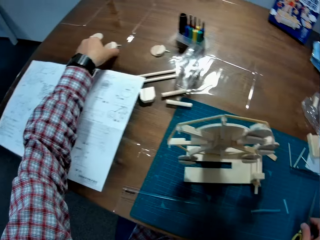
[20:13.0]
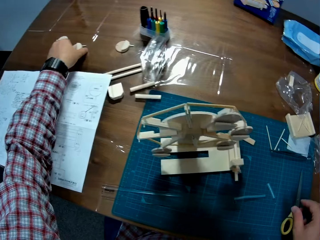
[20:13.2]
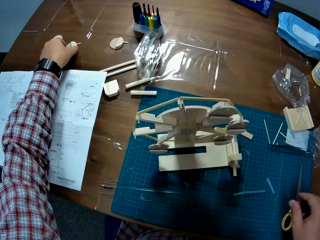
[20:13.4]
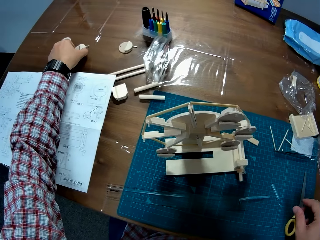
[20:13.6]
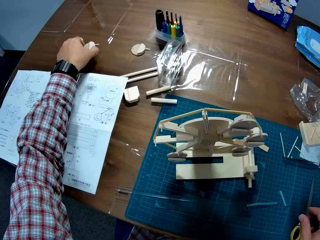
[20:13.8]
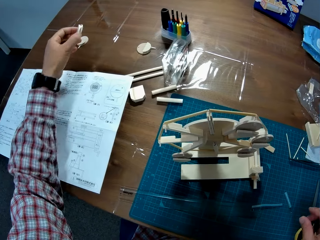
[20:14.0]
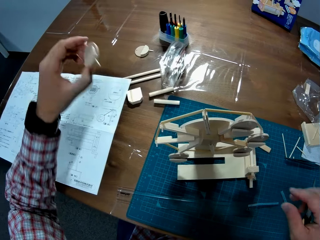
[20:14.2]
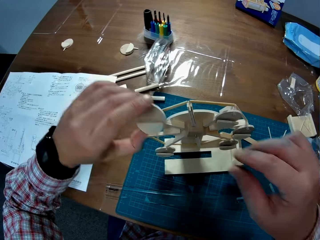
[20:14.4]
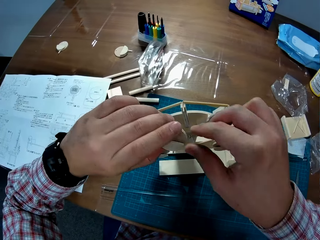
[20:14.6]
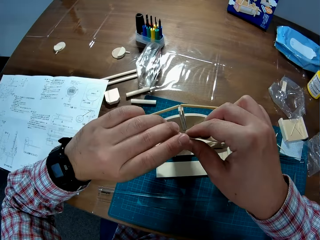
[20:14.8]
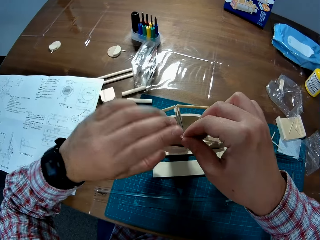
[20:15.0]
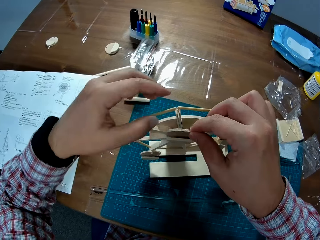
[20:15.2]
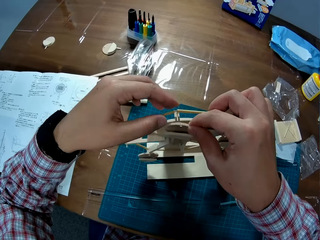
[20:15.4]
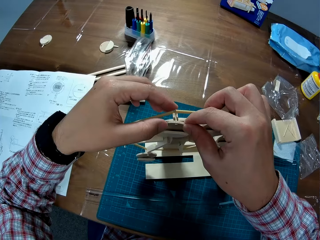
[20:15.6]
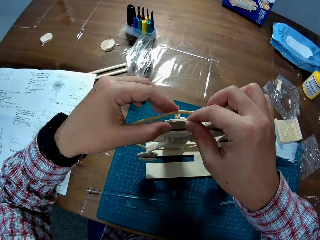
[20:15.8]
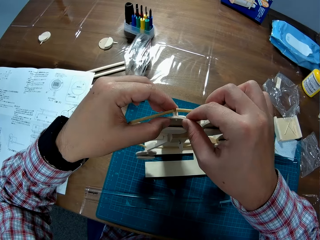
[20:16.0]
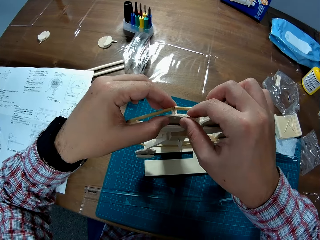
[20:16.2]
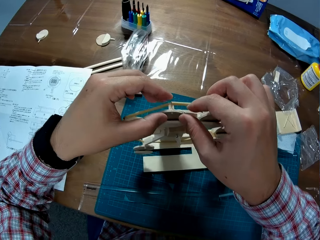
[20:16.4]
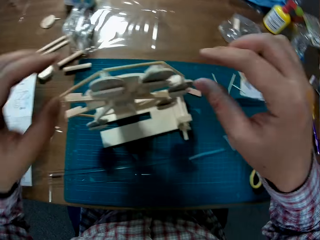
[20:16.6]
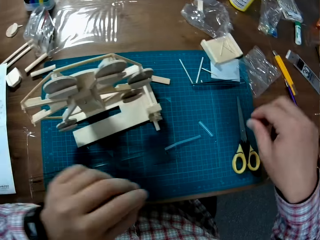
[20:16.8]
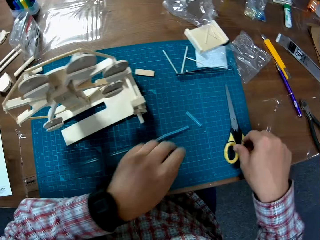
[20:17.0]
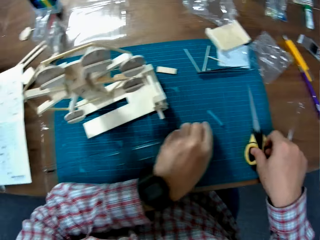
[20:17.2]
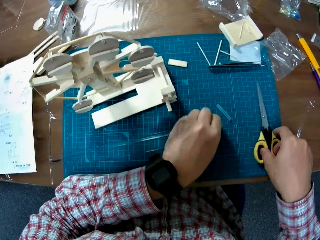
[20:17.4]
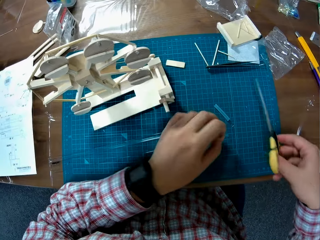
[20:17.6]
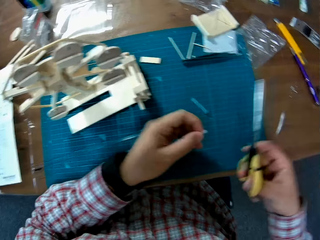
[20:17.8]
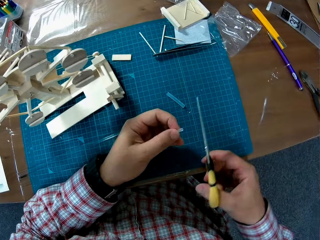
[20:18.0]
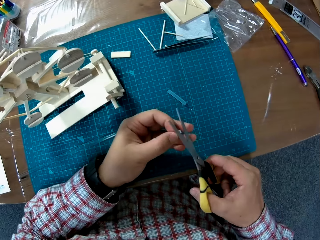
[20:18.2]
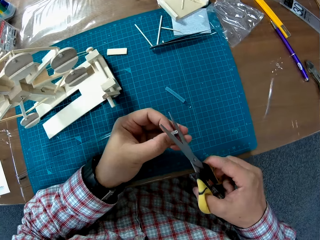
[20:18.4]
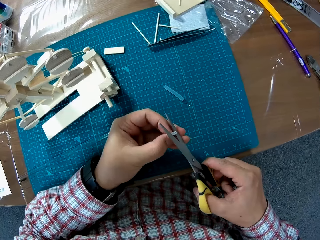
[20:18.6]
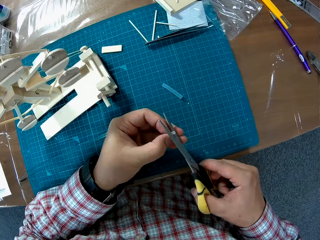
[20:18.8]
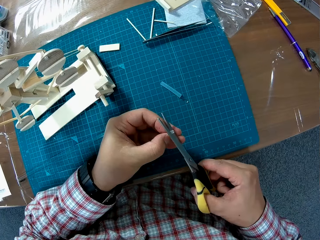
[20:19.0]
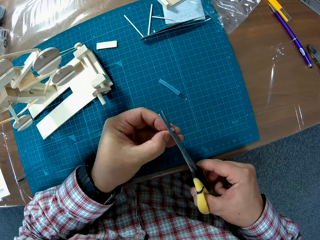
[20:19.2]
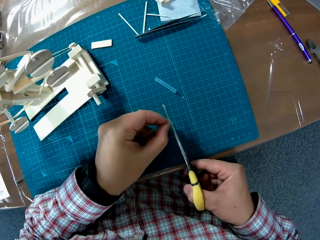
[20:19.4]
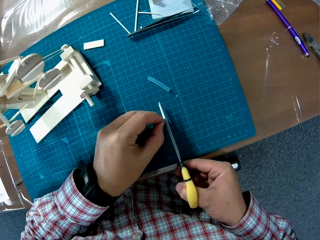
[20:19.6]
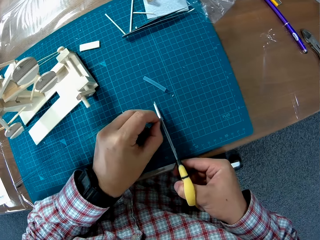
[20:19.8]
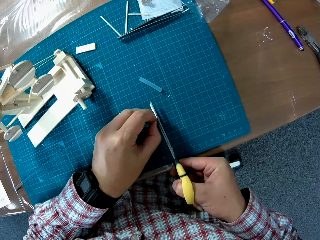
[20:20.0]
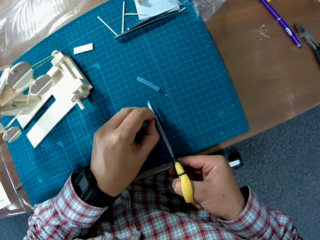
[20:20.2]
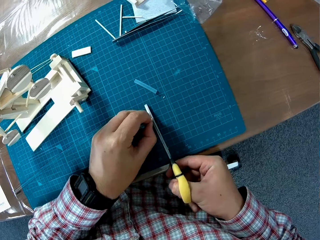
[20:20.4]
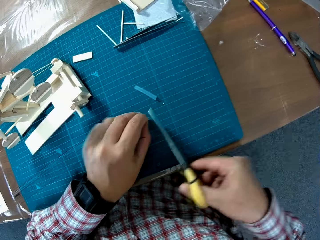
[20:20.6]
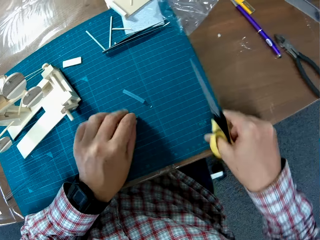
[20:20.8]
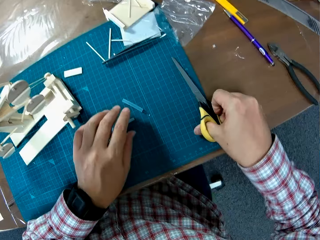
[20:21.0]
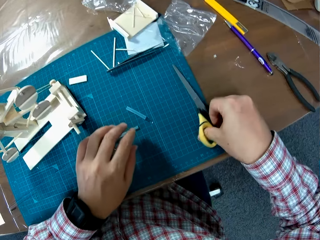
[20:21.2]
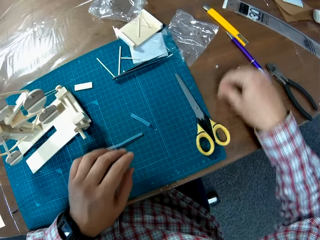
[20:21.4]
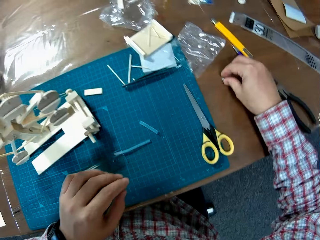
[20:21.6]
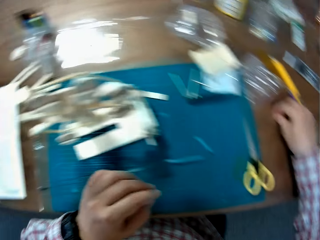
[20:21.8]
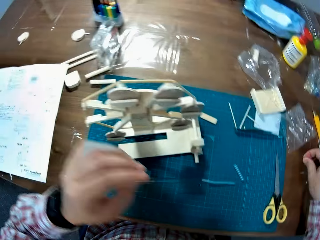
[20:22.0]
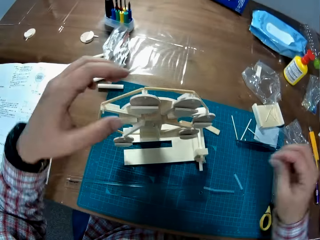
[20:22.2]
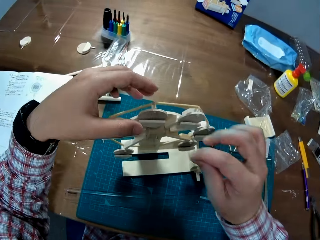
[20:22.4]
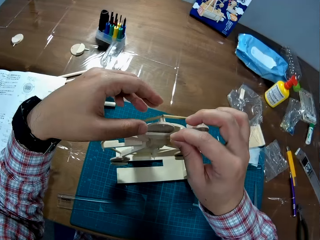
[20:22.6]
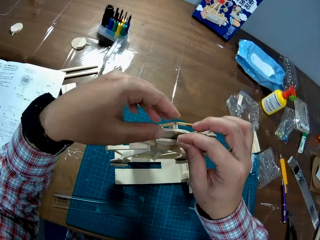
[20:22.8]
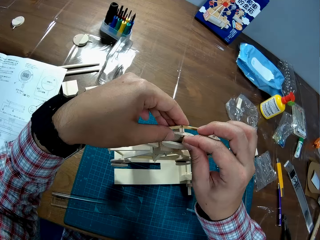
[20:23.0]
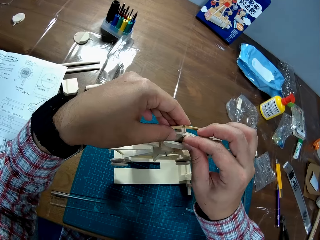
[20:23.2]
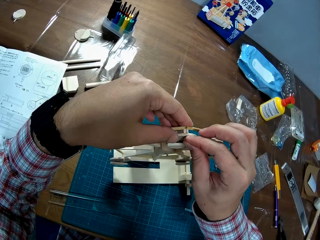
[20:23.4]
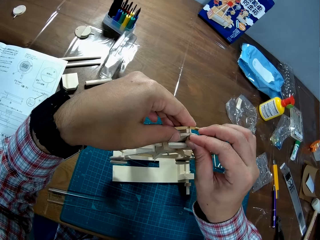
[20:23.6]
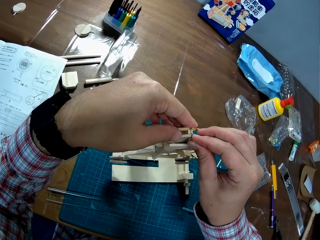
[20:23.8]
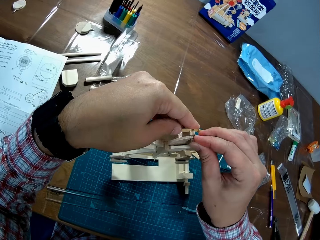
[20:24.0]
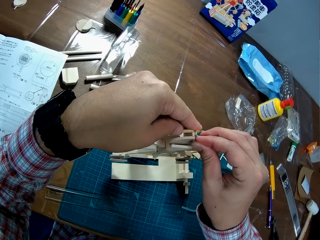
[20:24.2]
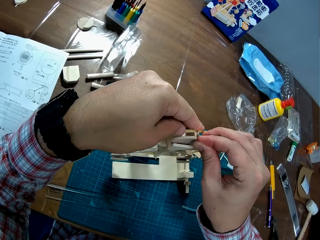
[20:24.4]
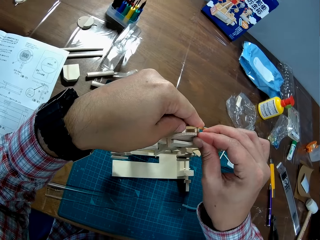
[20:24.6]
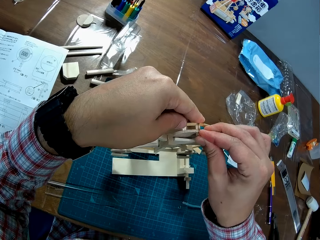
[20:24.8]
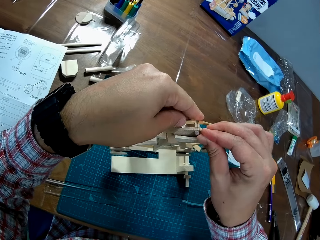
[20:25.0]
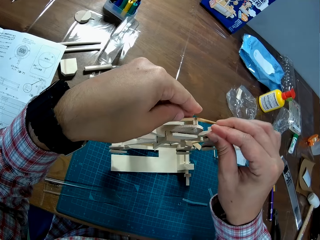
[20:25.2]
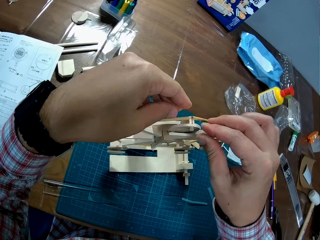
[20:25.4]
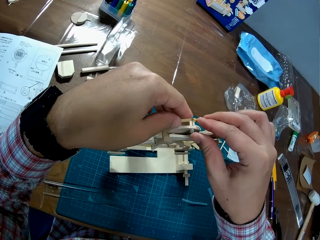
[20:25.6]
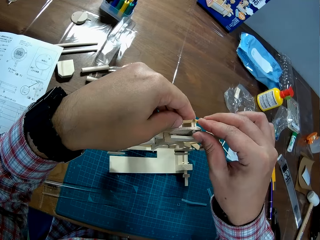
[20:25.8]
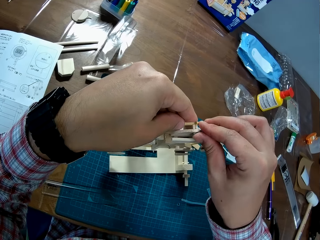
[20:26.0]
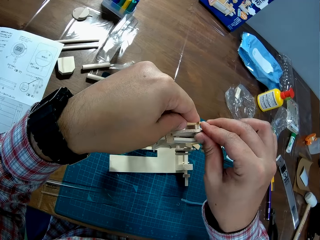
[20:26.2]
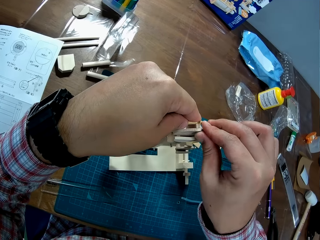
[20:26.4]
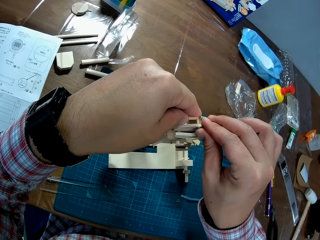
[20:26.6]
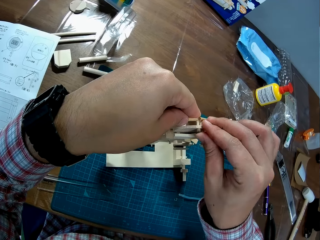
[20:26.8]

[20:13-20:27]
The camera wearer picks up a piece of wood. They put the piece of wood on the craft. They pick up the scissors and a straw. They cut the straw with the scissors. They drop the scissors on the table. They pick up the straw from the table. They put the straw on the craft.

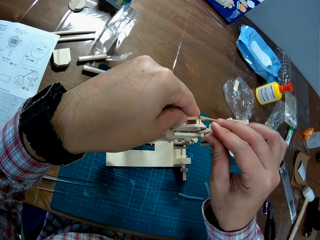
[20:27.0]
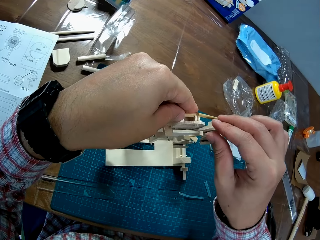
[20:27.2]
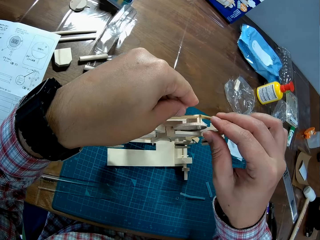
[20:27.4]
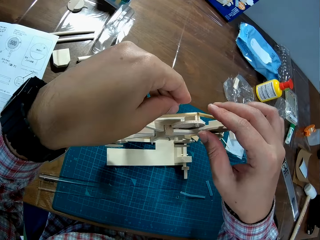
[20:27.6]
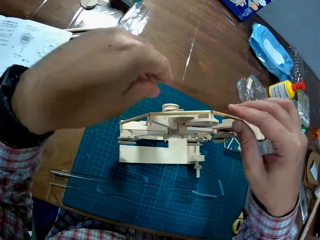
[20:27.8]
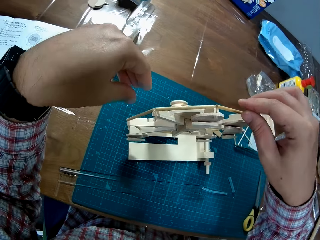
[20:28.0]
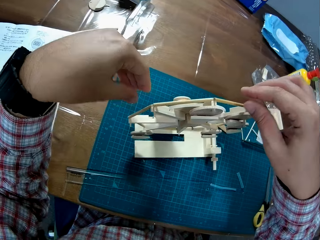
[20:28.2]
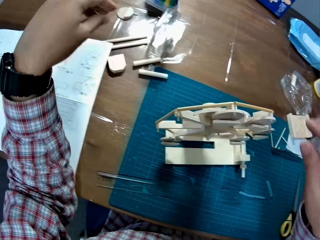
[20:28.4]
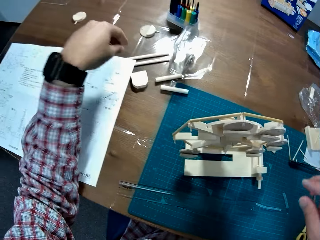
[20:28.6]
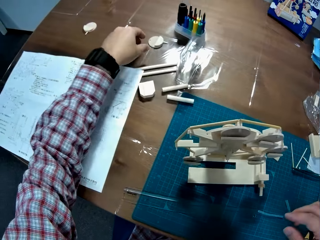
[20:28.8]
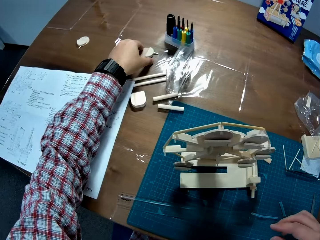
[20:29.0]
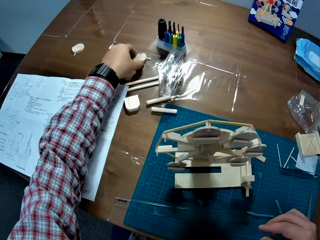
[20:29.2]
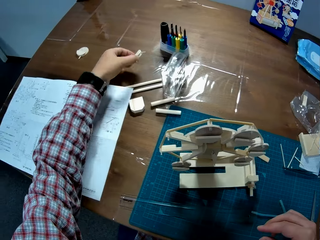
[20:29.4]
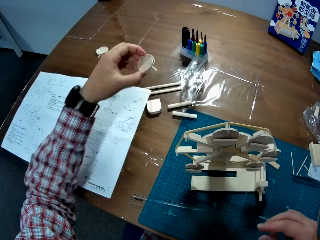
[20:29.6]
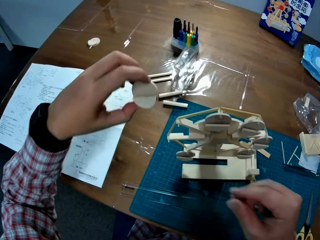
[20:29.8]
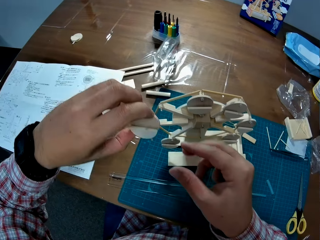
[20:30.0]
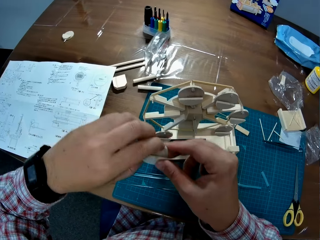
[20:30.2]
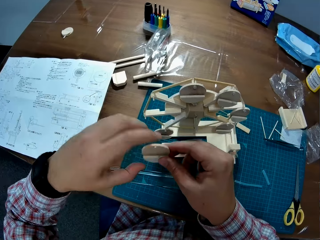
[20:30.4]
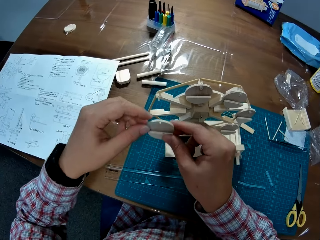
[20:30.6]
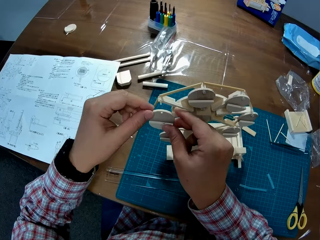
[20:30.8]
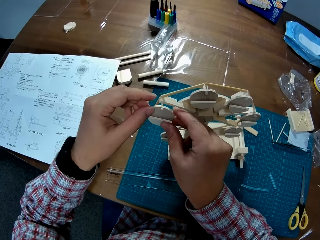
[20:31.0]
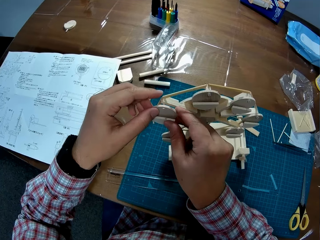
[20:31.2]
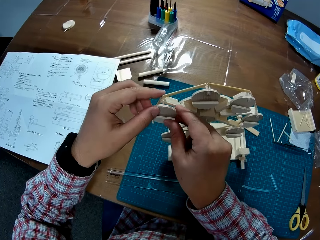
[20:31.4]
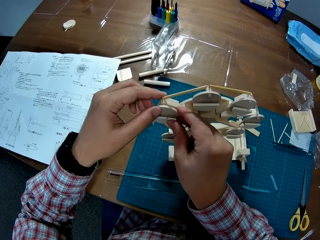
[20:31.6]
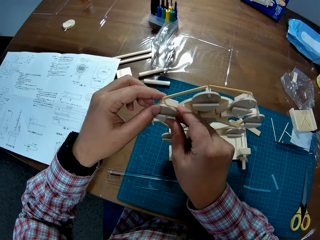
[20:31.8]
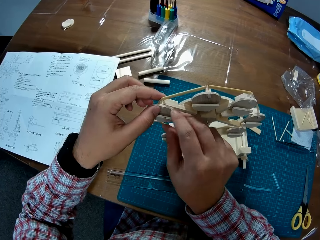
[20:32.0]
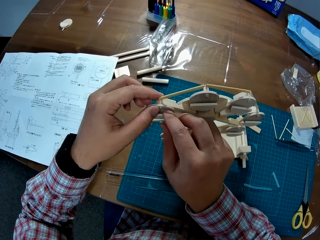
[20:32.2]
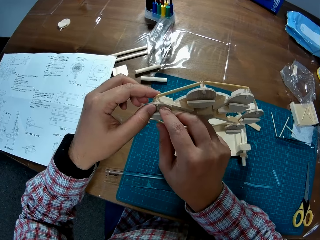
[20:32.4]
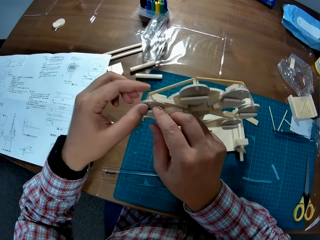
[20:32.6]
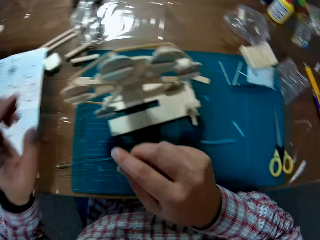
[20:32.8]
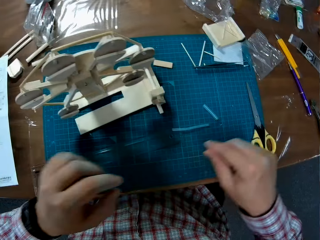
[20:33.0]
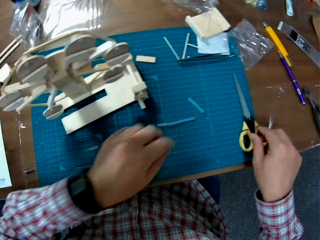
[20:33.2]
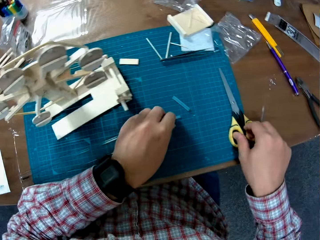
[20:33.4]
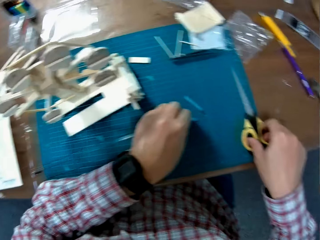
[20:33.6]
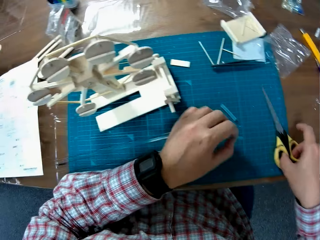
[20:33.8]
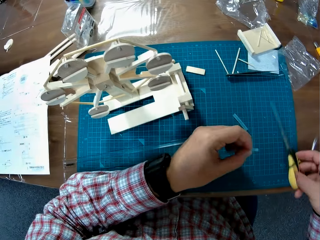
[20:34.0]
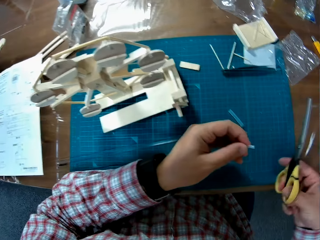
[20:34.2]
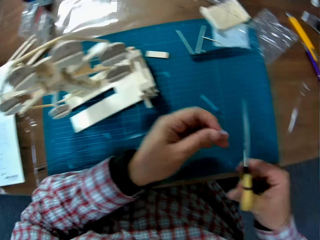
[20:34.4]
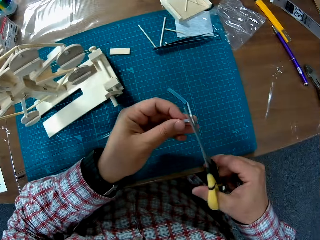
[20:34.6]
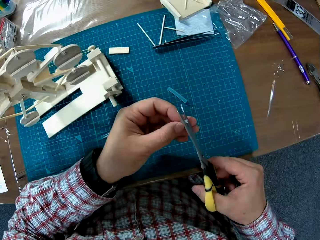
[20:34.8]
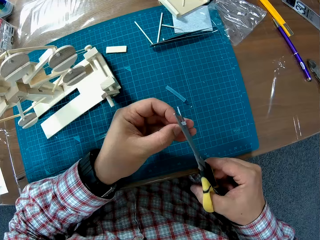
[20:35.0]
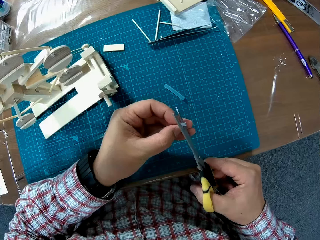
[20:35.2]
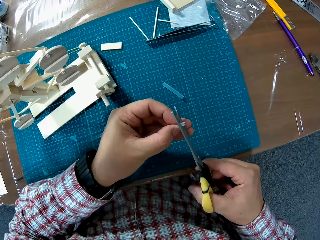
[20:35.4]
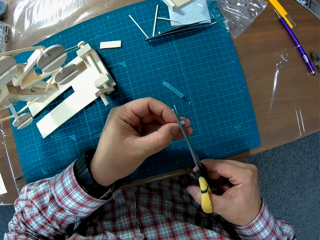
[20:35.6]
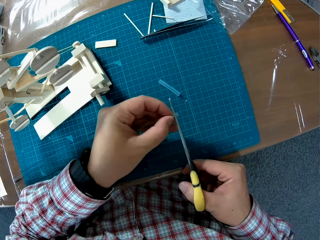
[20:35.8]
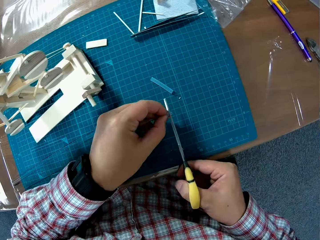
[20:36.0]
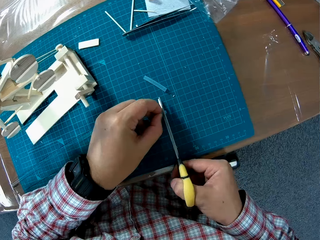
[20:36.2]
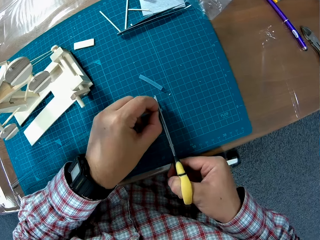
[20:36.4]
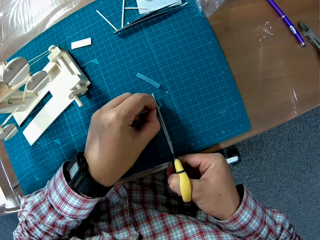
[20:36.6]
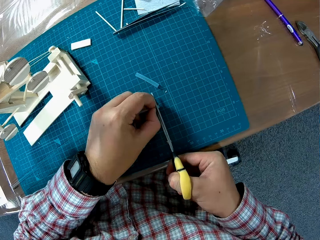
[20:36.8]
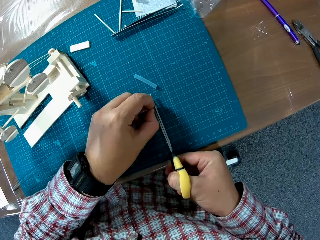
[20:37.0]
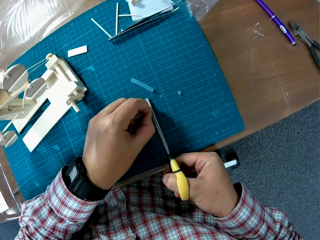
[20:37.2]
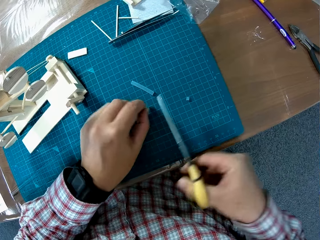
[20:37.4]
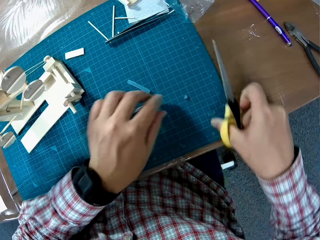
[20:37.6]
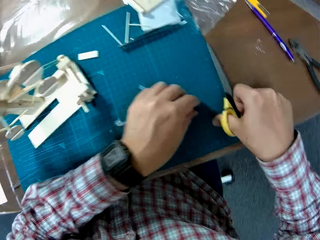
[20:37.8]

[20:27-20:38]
The camera wearer picks up a piece of wood. They put the piece of wood on the craft. They pick up the scissors and a straw. They cut the straw with the scissors.
